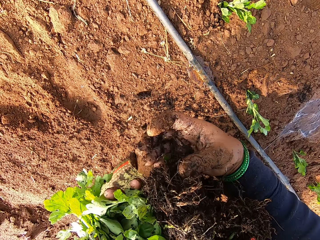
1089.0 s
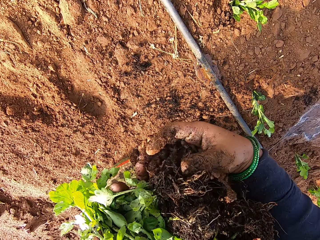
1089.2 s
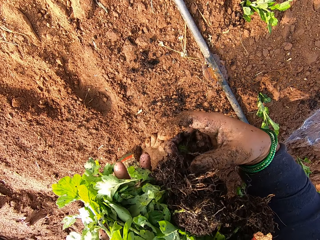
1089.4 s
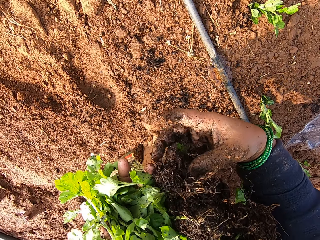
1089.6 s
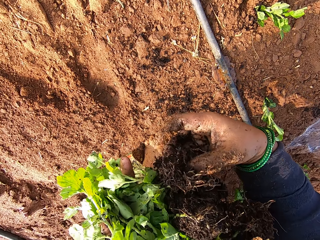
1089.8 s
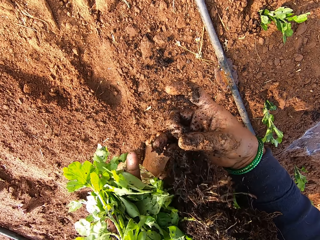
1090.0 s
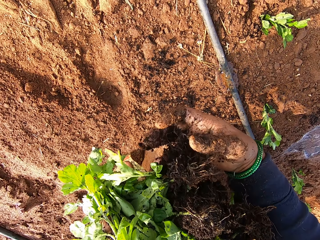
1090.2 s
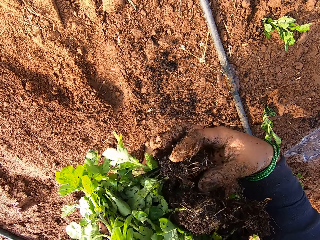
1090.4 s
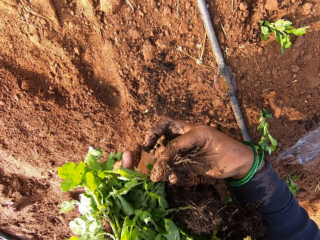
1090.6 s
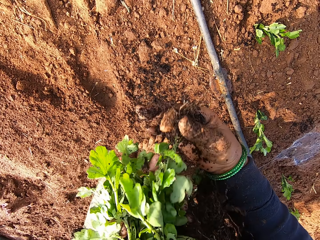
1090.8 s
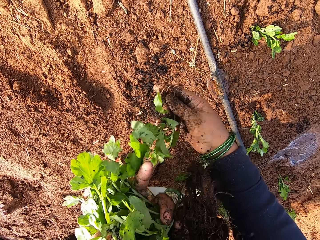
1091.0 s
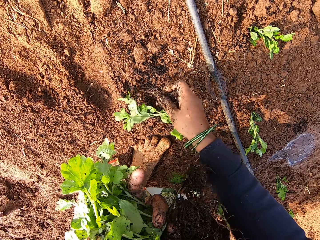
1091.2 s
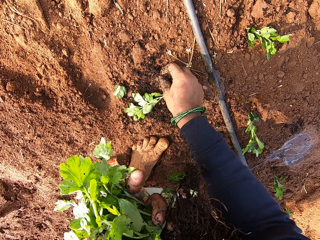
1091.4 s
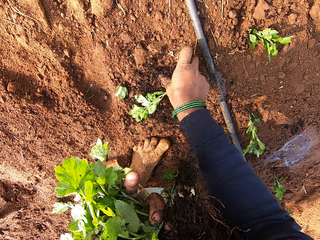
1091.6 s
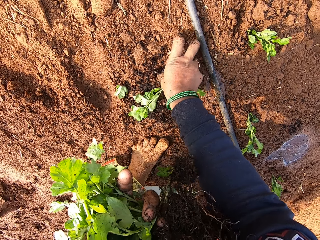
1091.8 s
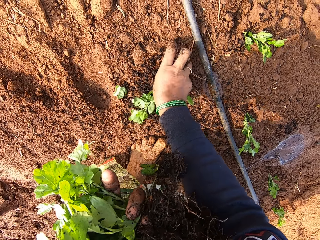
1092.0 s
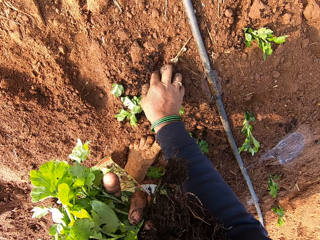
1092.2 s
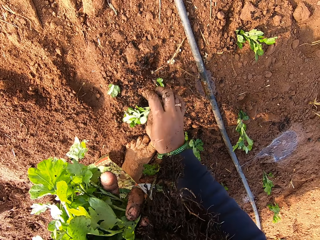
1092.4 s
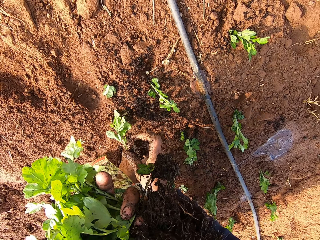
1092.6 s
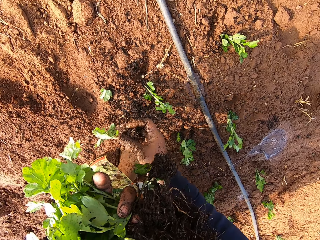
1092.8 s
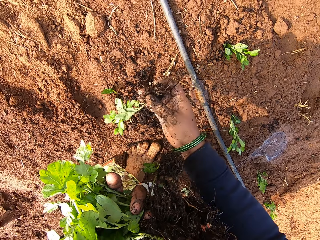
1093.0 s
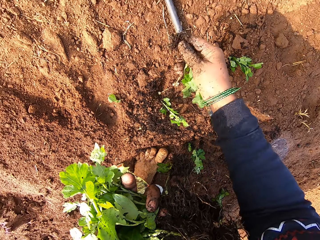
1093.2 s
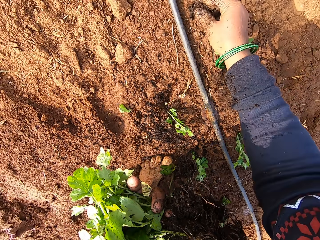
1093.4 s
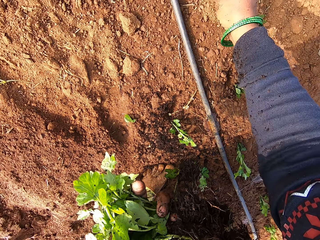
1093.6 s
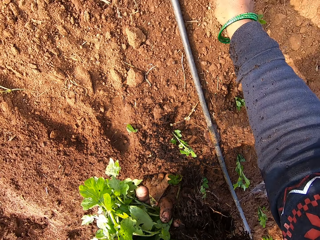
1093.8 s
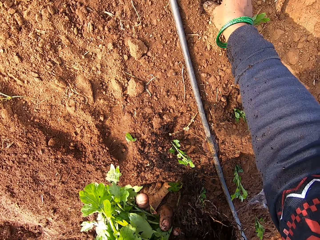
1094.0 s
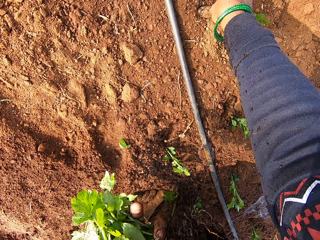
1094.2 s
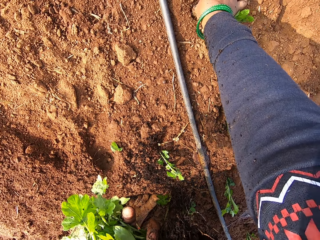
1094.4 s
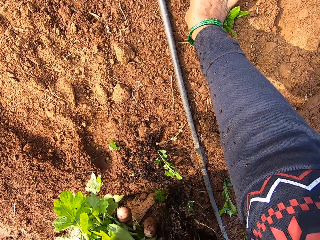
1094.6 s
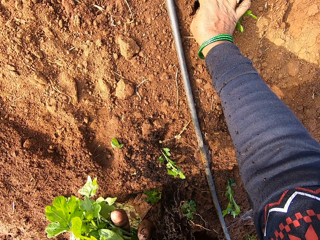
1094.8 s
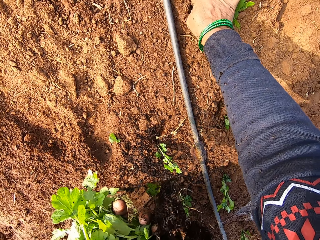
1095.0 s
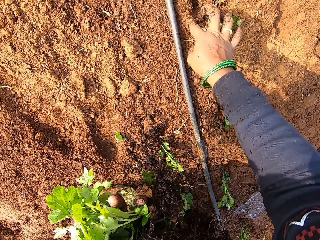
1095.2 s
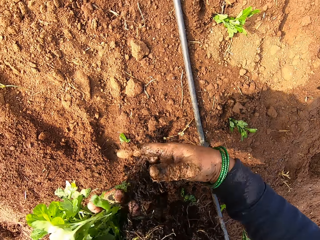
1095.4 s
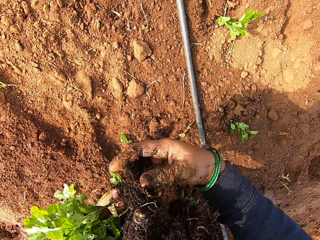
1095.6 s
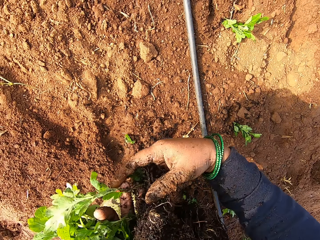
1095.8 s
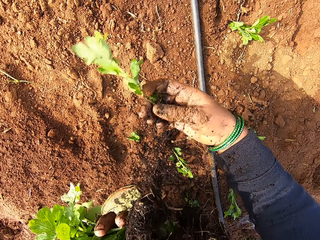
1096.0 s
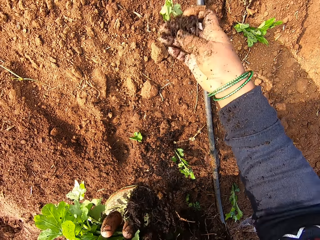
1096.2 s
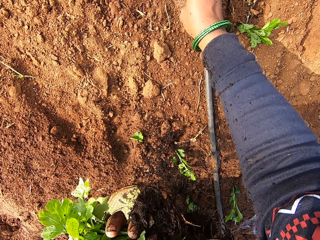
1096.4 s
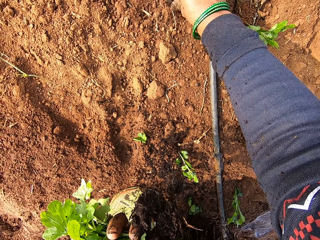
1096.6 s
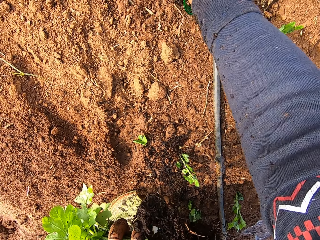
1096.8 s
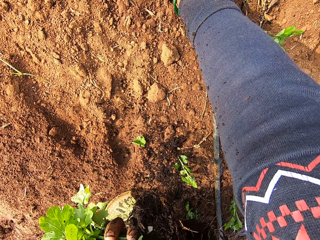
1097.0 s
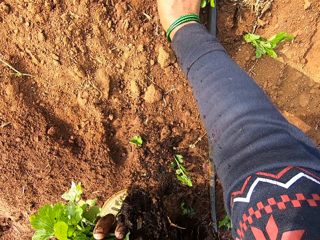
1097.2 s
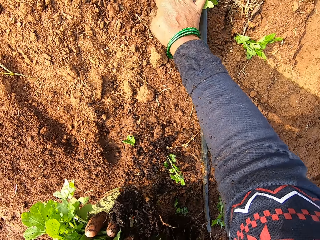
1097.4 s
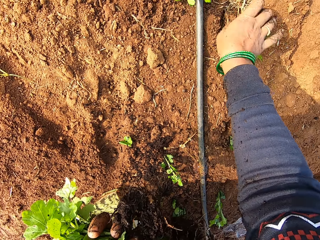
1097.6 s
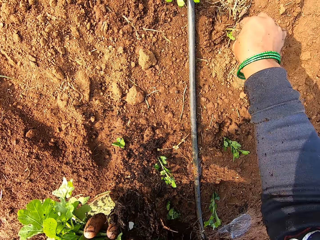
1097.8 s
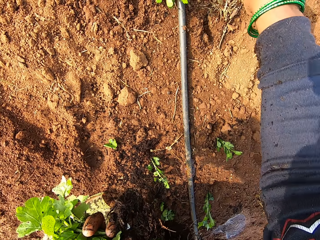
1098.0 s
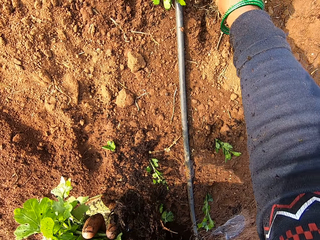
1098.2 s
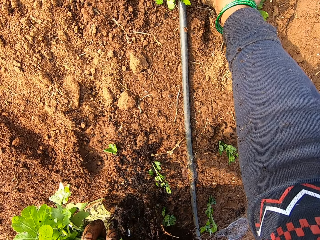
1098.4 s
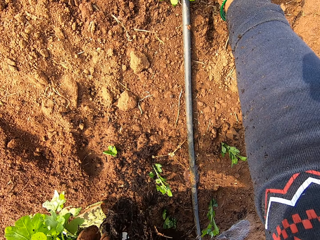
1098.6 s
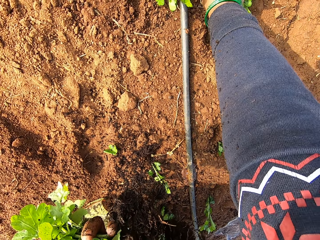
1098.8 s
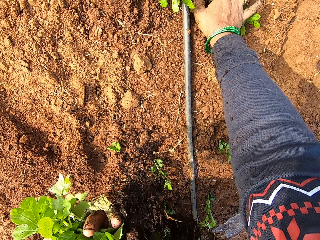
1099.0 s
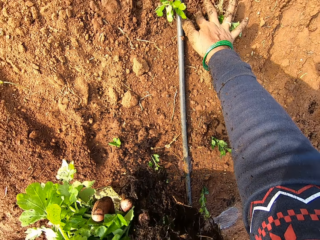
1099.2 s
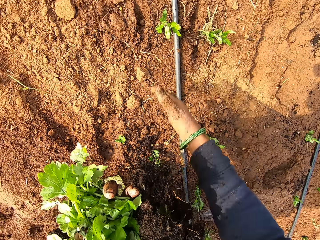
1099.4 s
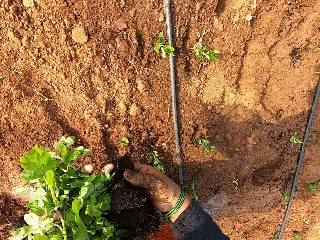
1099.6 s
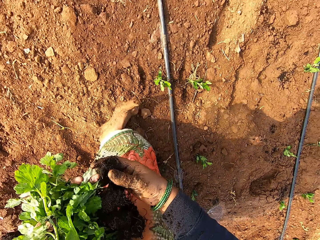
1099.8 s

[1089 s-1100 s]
The camera wearer picks a plant from her left hand with her right hand. She drops a plant on the floor with her right hand. She puts the plant into the soil with her right hand. She covers the plant on the floor with some soil with her right hand. She picks the plant from the floor with her right hand. She puts the plant into the soil with her right hand. She covers the plant on the floor with some soil with her right hand. She picks a seedling from her left hand with her right hand. She plants the seedling in the ground with her right hand. She picks a seedling from the ground with her right hand. She plants the seedling in the ground with her right hand.

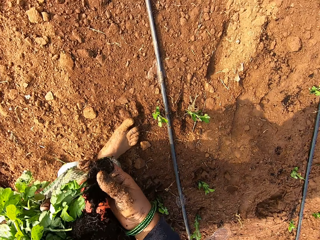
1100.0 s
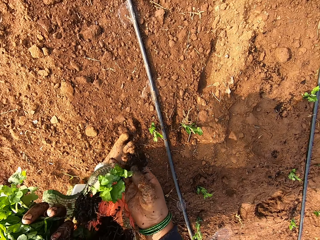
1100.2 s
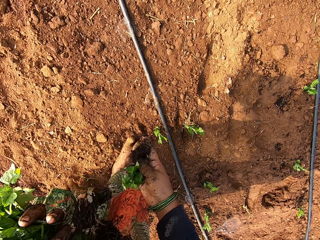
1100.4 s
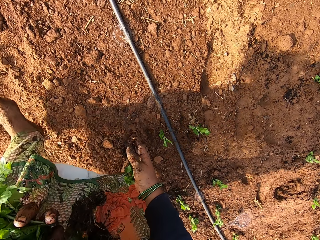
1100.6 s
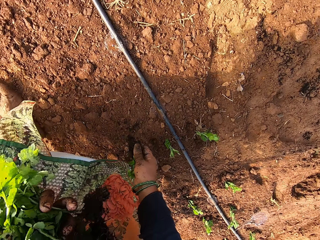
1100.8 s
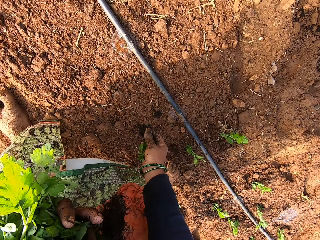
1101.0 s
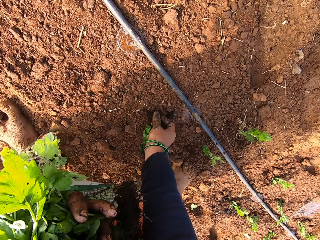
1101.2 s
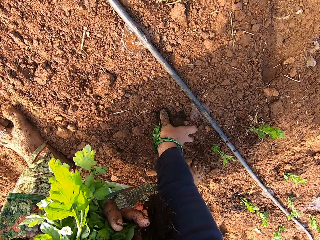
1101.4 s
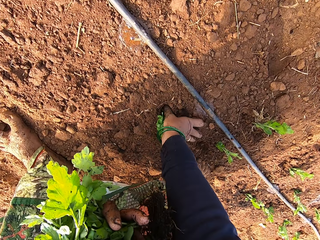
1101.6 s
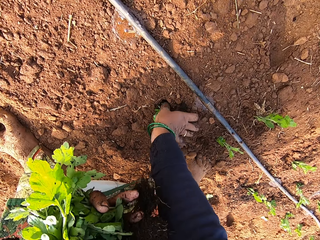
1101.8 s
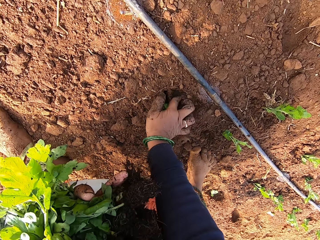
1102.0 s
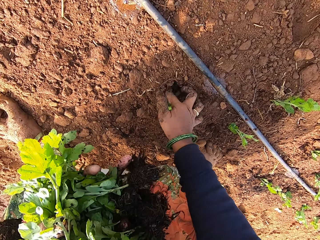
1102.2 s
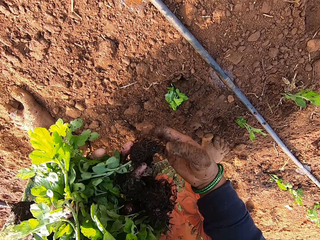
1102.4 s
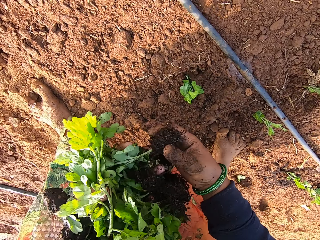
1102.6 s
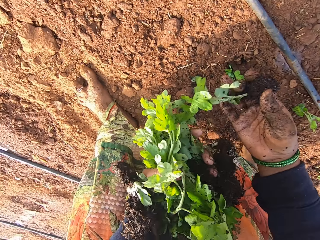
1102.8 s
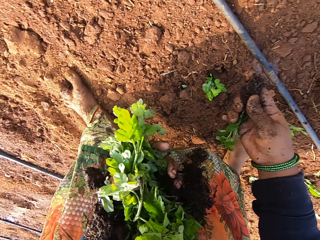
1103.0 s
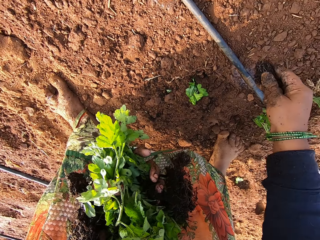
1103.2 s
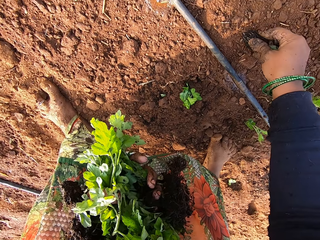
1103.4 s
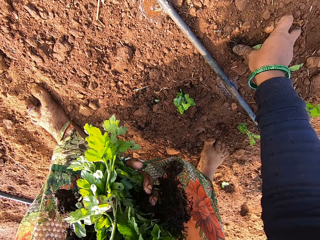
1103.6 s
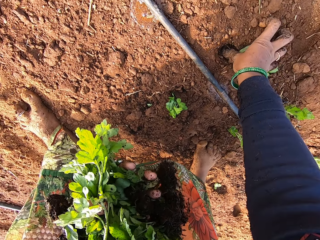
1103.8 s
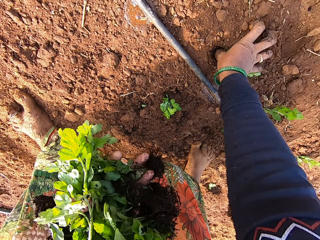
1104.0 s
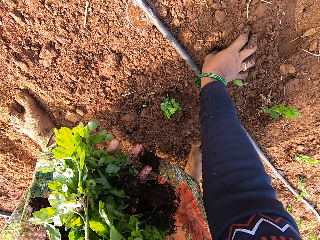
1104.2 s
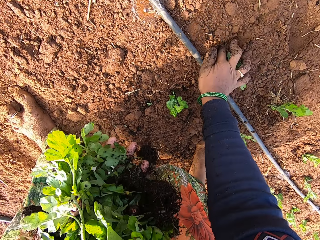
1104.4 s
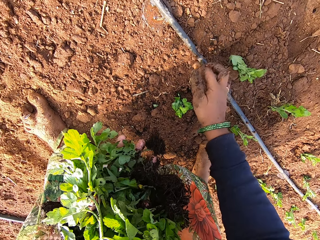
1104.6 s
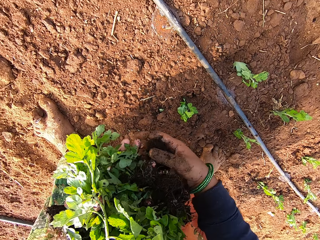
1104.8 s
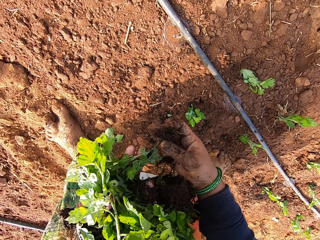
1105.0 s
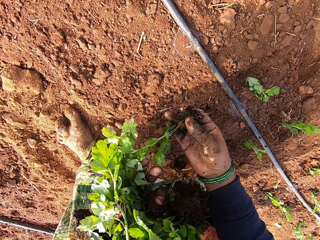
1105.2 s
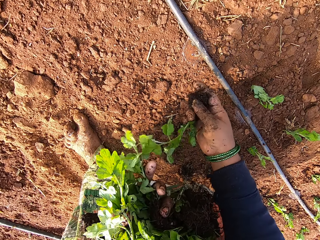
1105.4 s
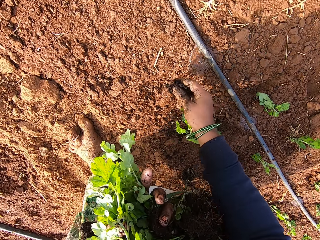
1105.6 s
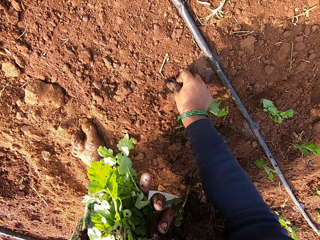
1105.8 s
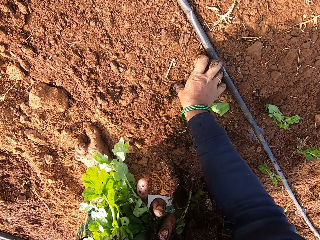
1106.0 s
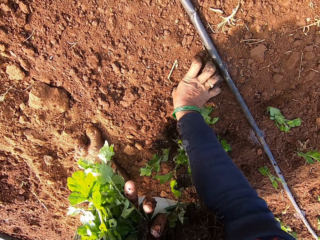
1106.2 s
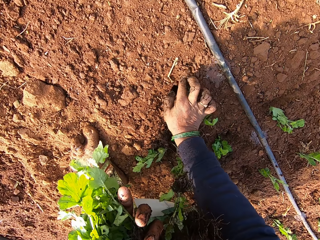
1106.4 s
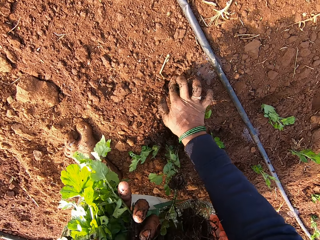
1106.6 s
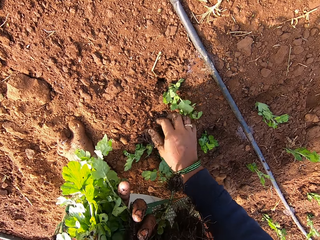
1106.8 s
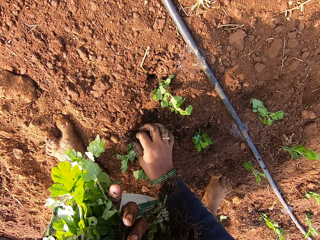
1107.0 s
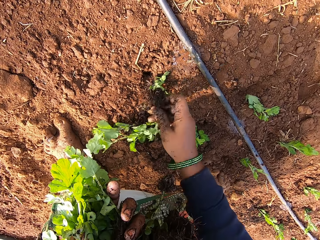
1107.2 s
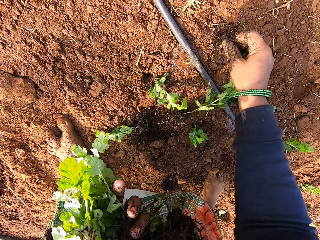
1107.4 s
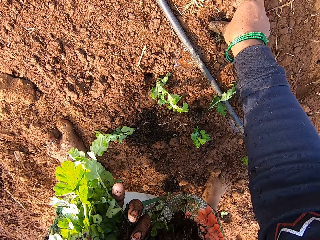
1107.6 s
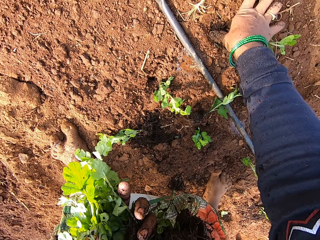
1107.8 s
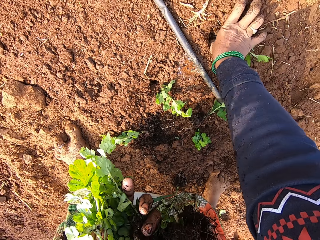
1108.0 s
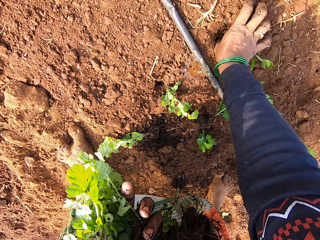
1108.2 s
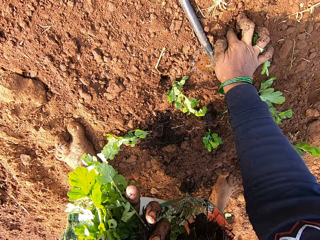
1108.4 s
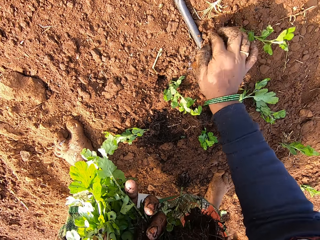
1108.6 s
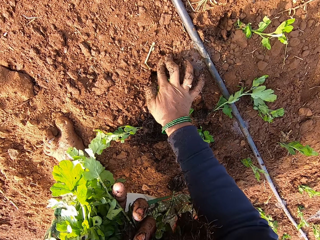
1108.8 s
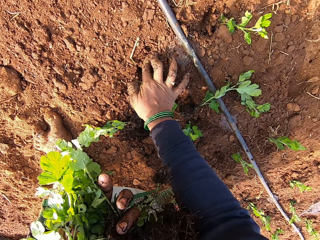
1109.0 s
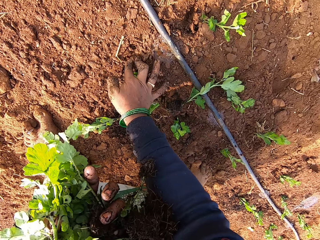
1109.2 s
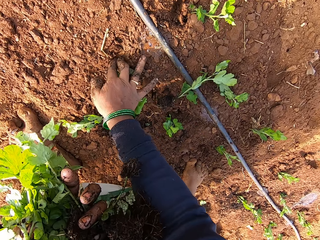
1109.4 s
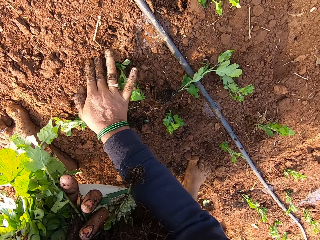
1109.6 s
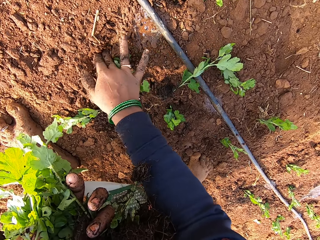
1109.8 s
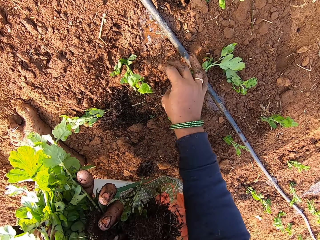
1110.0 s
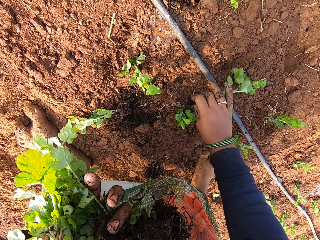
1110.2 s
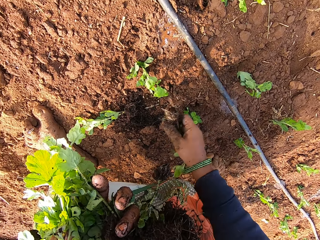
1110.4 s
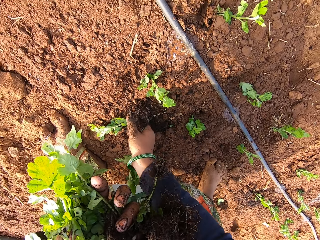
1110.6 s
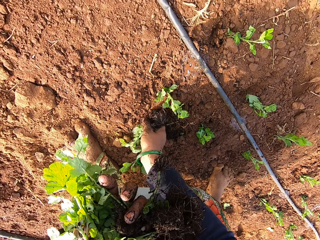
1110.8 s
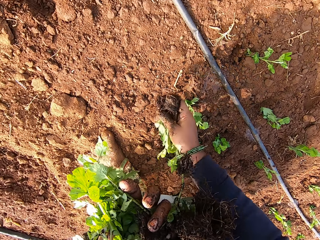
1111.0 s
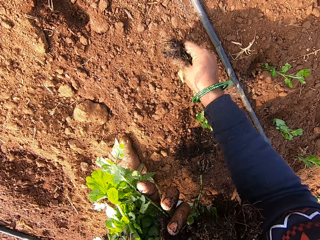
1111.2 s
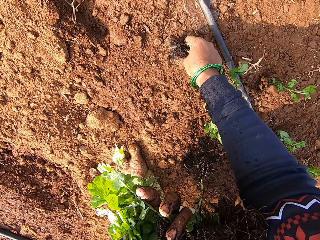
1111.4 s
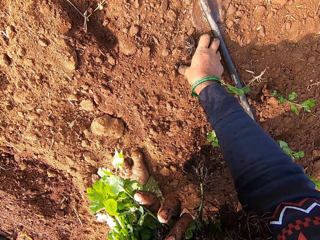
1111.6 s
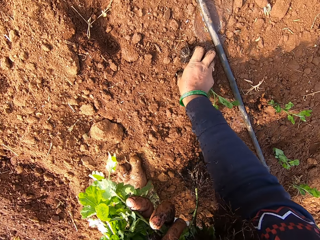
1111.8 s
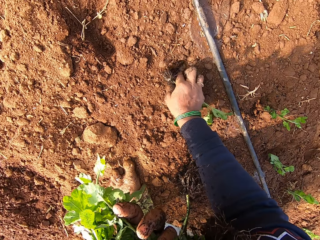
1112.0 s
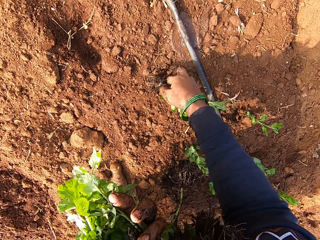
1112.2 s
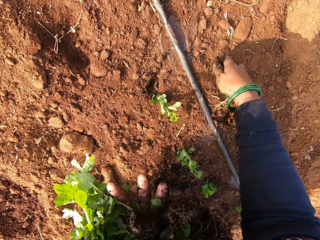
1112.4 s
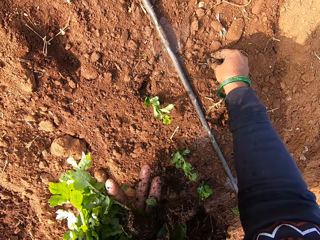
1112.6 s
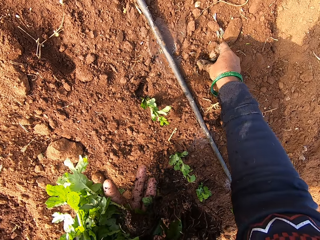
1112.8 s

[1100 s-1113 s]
The camera wearer picks a seedling from her left hand with her right hand. She moves forward. She plants the seedling in the ground with her right hand. She picks a seedling from her left hand with her right hand. She plants the seedling in the ground with her right hand. She converses with a group of women on the farm. She picks a seedling from her left hand with her right hand. She plants the seedling in the ground with her right hand. She picks a seedling from the ground with her right hand. She plants the seedling in the ground with her right hand. She adjusts sand on a seedling in the ground with her right hand. She picks seedlings from the ground with her right hand. She plants a seedling in the ground with her right hand.
